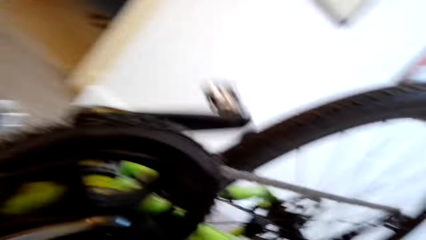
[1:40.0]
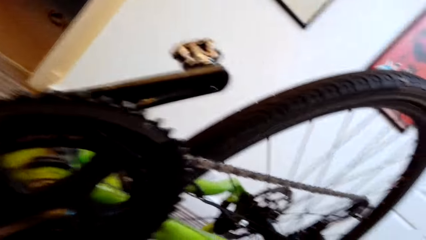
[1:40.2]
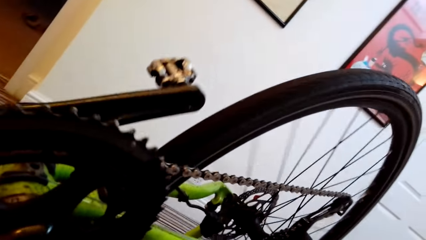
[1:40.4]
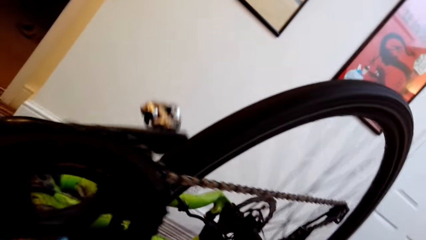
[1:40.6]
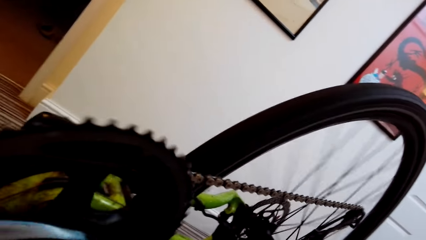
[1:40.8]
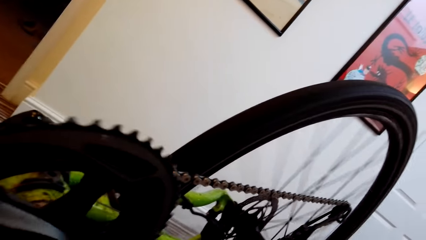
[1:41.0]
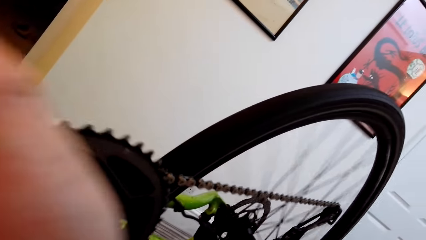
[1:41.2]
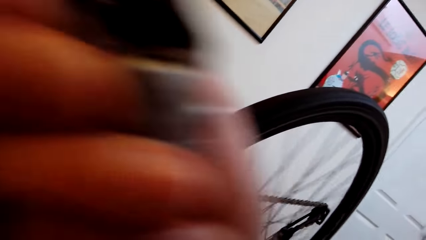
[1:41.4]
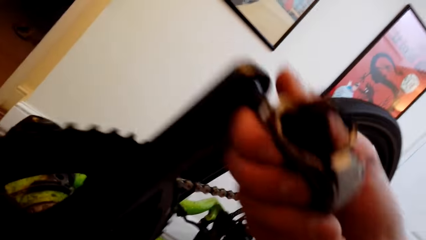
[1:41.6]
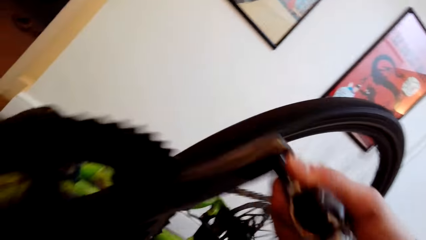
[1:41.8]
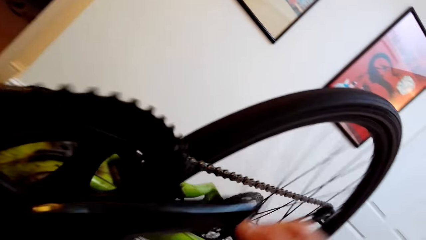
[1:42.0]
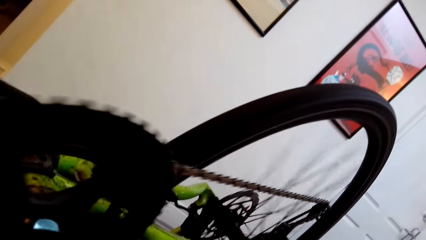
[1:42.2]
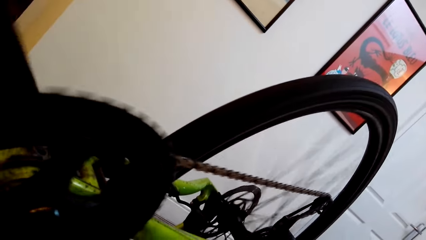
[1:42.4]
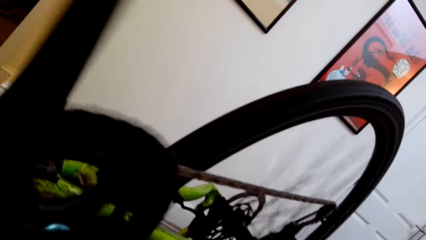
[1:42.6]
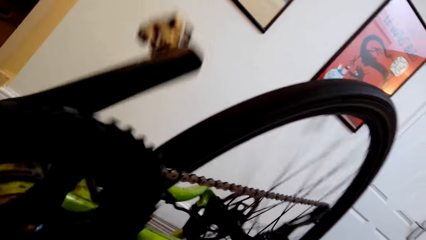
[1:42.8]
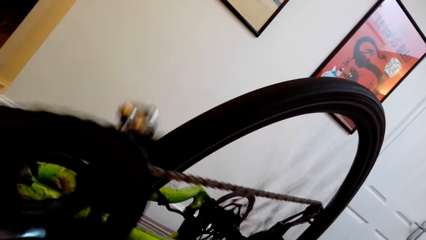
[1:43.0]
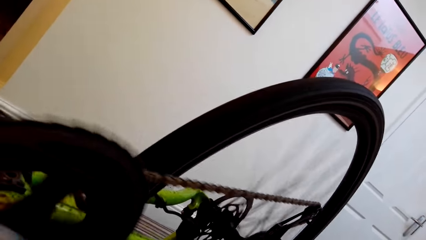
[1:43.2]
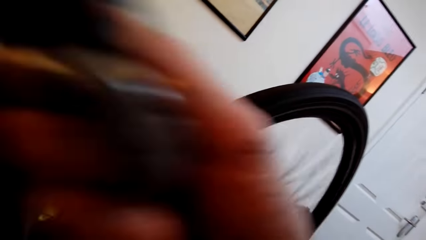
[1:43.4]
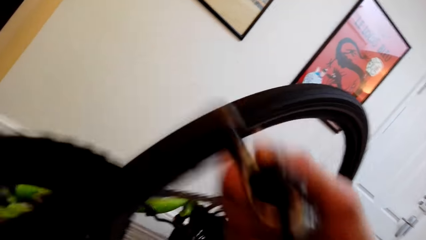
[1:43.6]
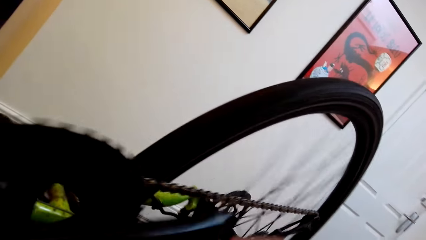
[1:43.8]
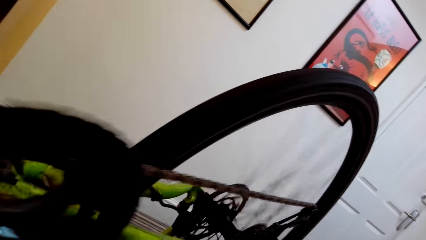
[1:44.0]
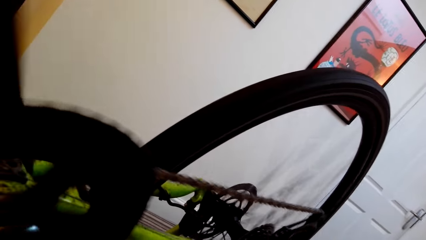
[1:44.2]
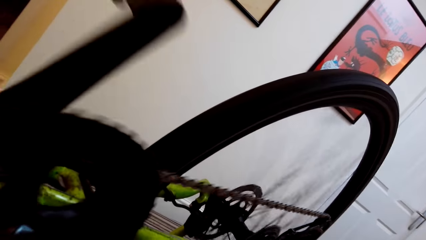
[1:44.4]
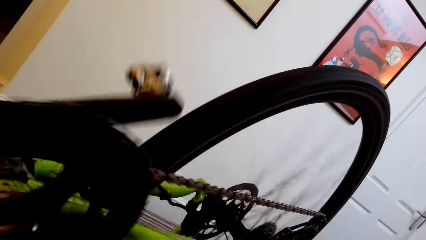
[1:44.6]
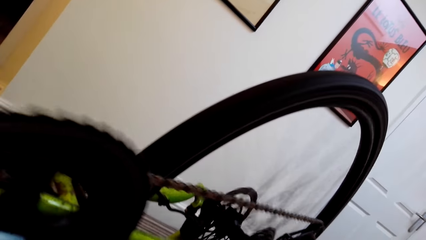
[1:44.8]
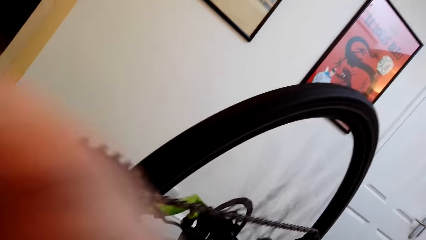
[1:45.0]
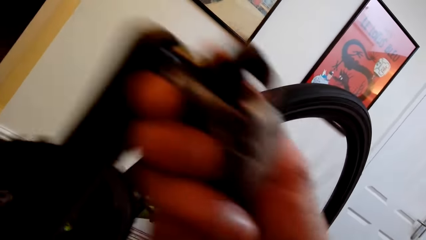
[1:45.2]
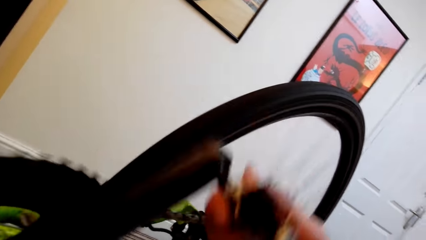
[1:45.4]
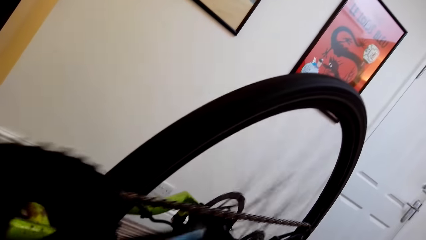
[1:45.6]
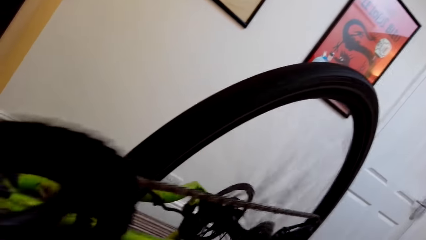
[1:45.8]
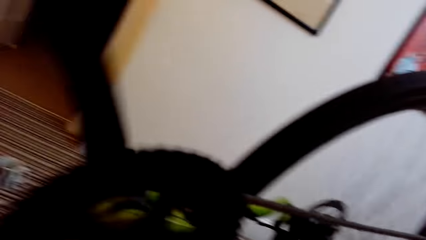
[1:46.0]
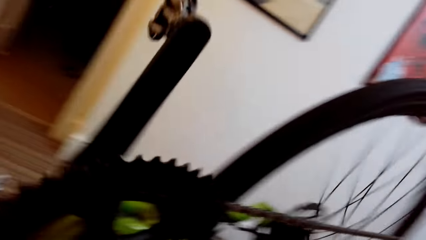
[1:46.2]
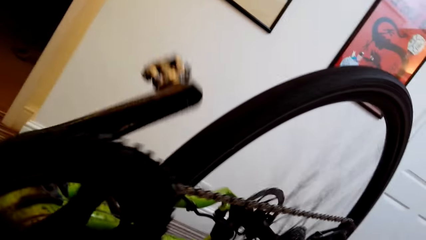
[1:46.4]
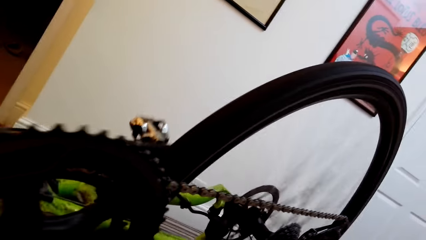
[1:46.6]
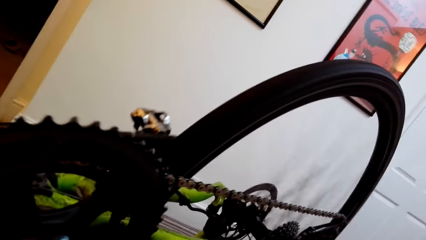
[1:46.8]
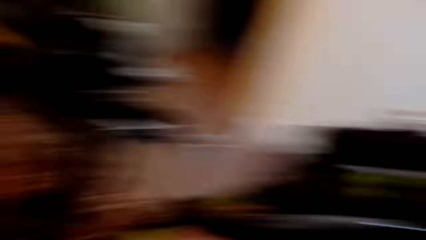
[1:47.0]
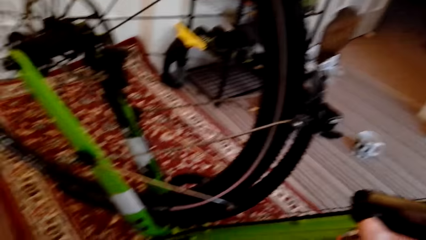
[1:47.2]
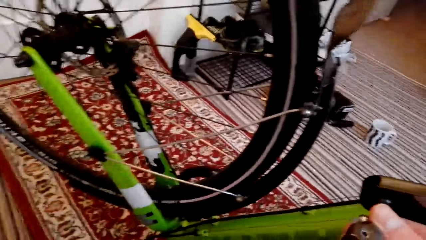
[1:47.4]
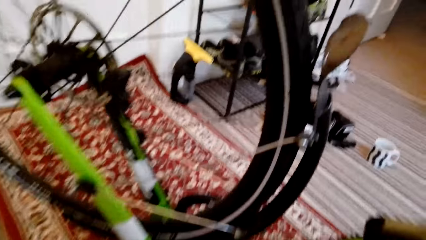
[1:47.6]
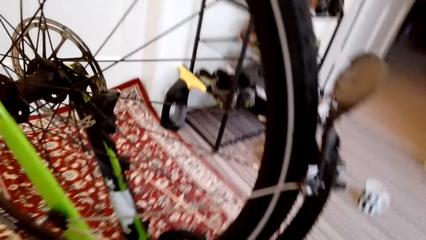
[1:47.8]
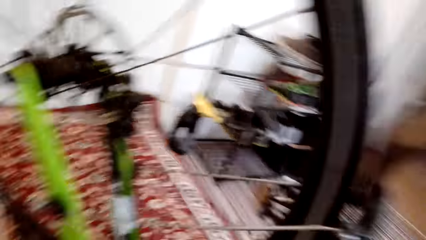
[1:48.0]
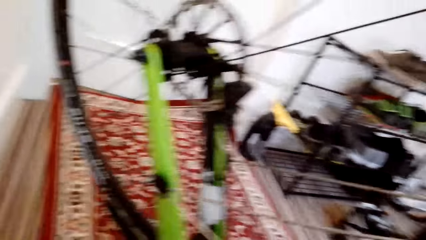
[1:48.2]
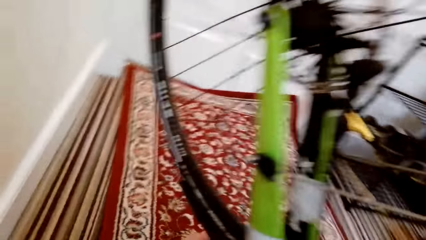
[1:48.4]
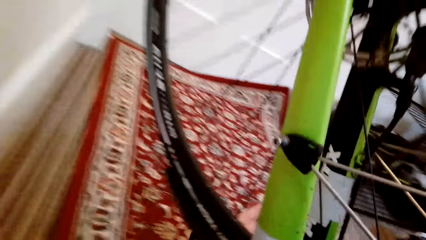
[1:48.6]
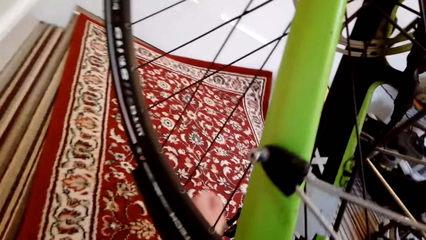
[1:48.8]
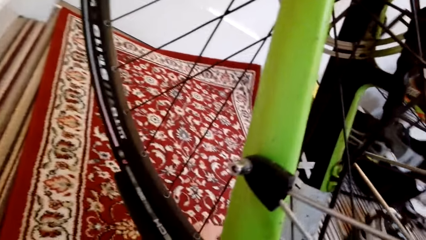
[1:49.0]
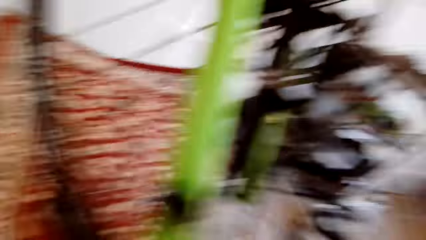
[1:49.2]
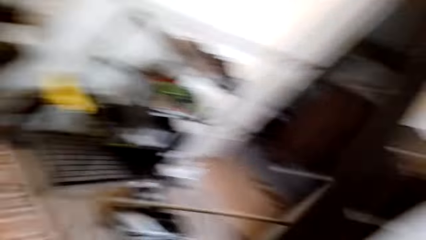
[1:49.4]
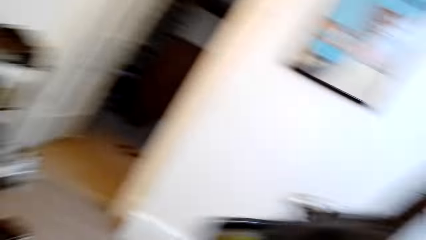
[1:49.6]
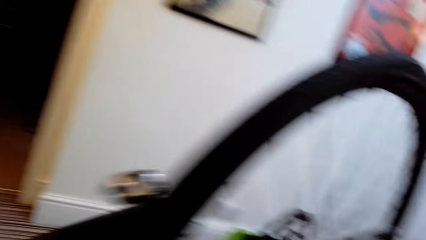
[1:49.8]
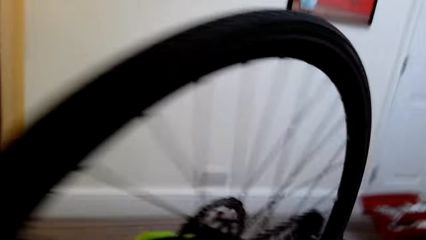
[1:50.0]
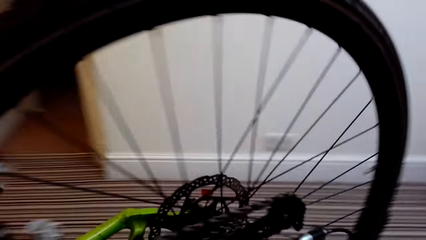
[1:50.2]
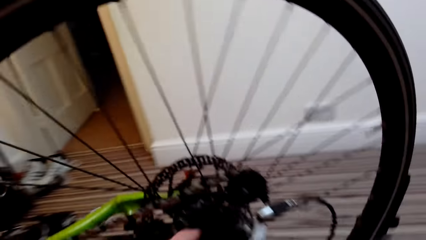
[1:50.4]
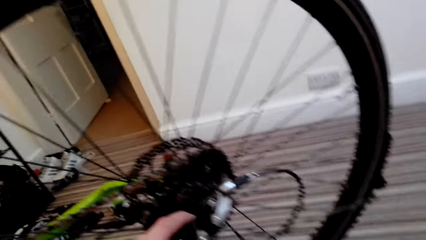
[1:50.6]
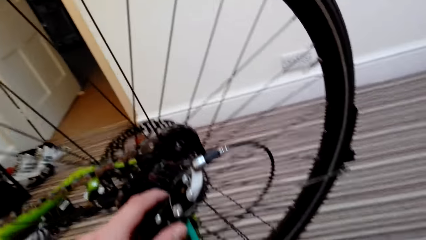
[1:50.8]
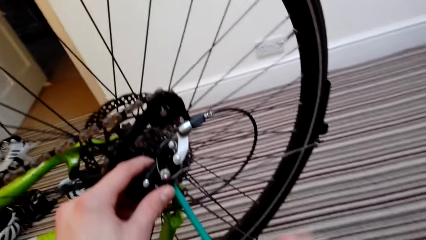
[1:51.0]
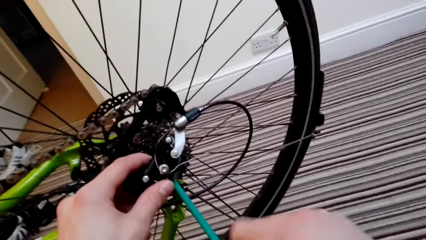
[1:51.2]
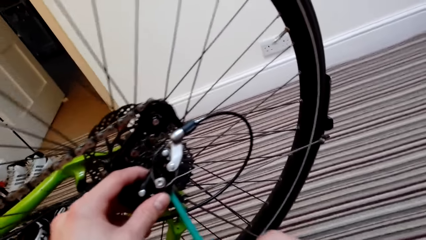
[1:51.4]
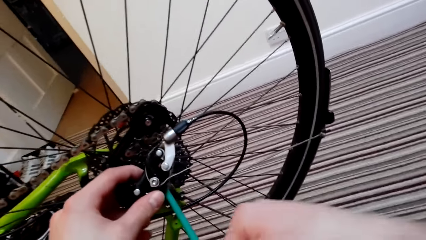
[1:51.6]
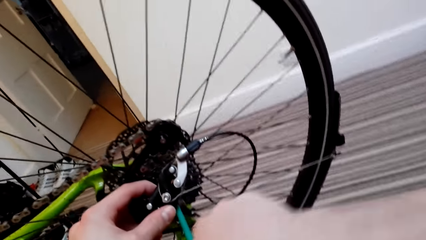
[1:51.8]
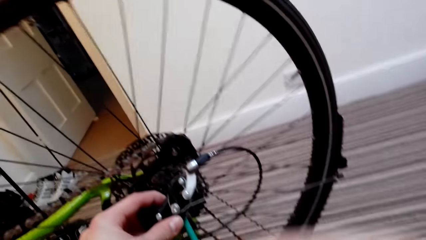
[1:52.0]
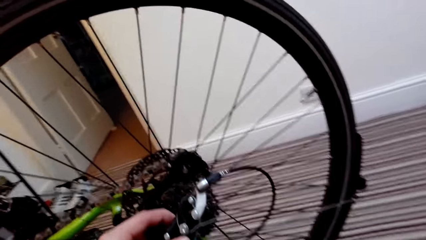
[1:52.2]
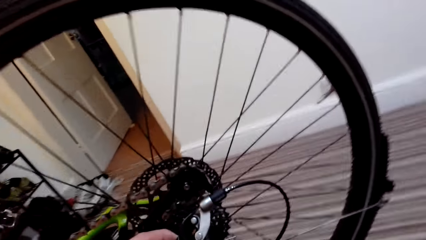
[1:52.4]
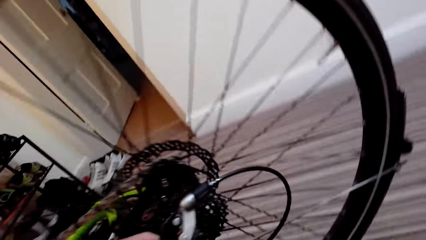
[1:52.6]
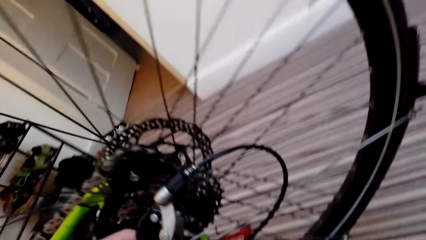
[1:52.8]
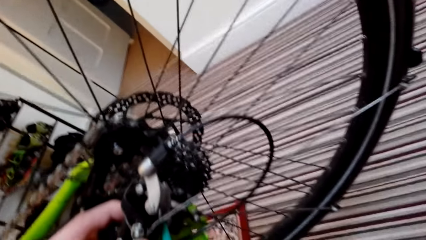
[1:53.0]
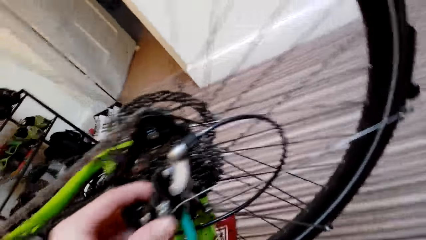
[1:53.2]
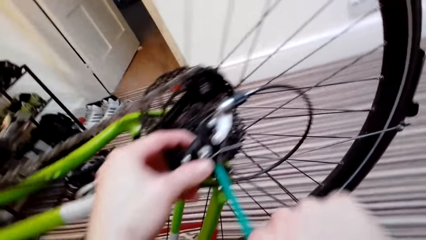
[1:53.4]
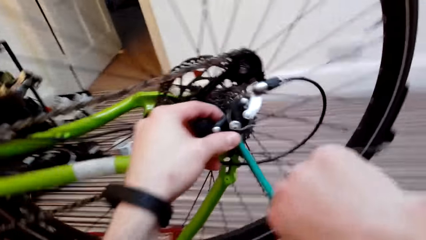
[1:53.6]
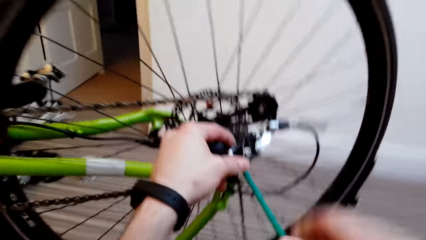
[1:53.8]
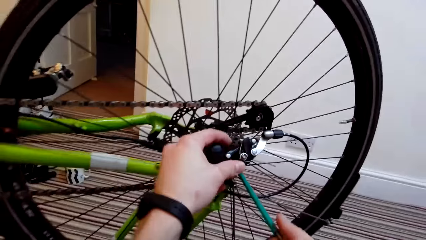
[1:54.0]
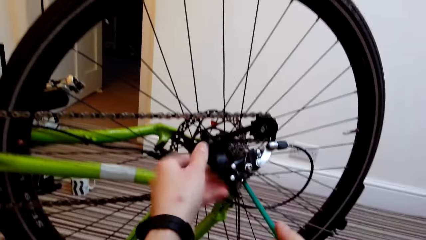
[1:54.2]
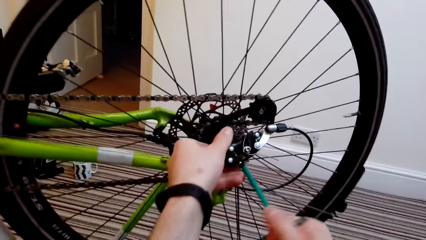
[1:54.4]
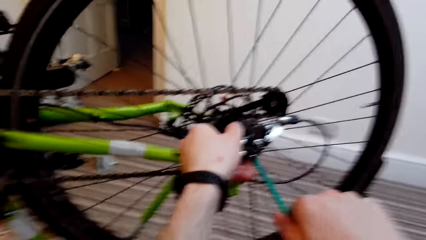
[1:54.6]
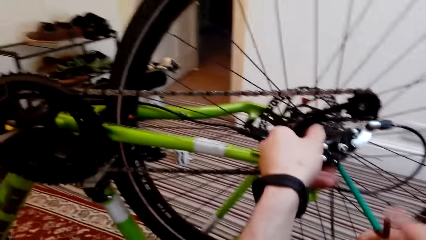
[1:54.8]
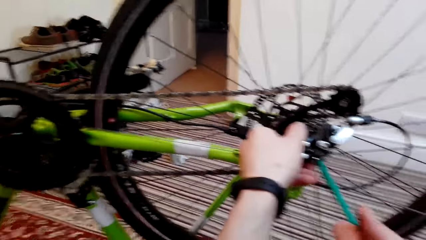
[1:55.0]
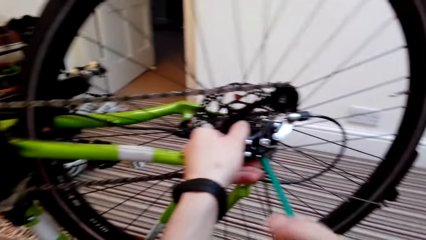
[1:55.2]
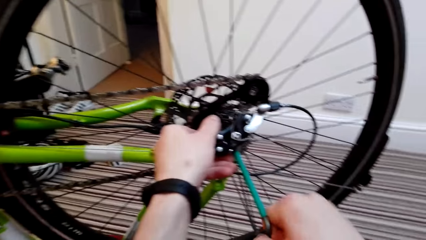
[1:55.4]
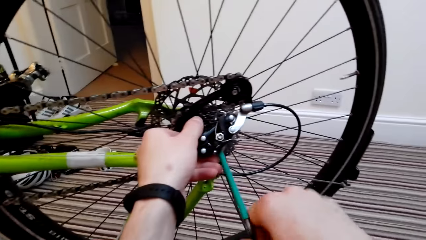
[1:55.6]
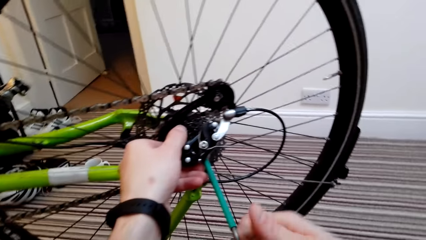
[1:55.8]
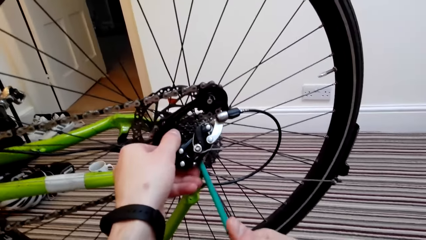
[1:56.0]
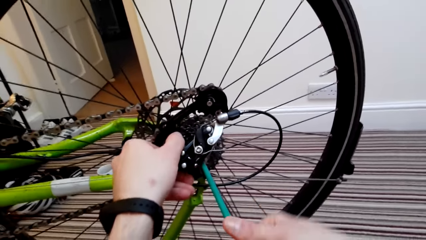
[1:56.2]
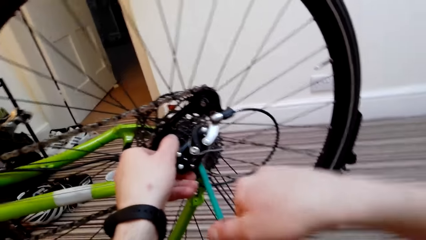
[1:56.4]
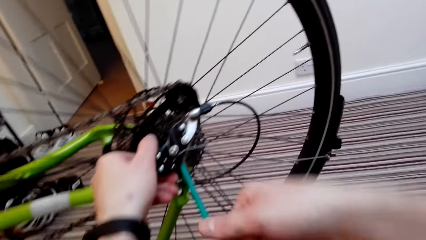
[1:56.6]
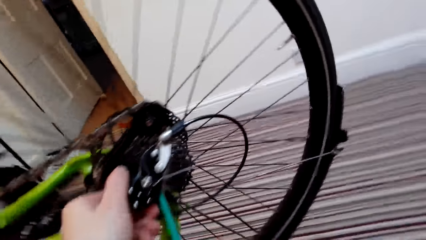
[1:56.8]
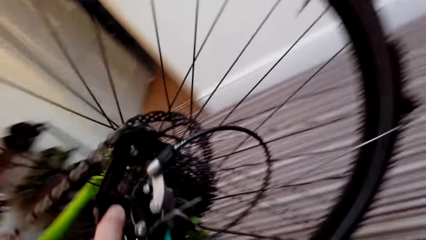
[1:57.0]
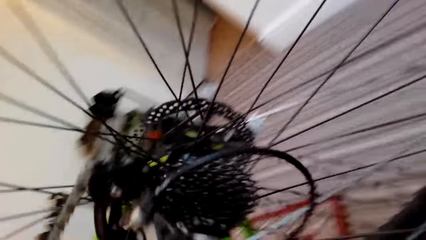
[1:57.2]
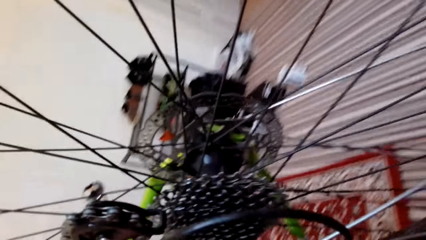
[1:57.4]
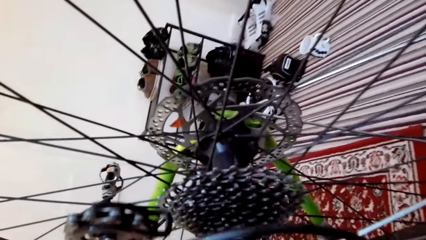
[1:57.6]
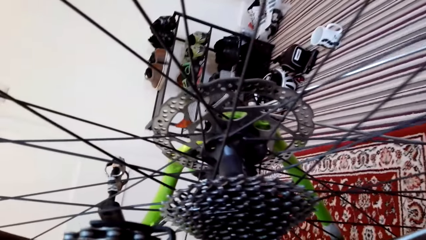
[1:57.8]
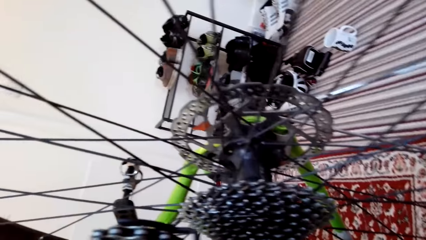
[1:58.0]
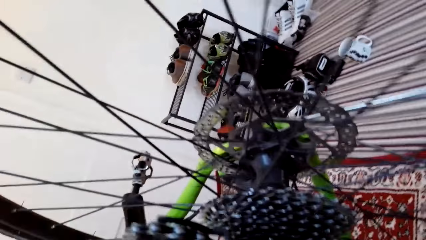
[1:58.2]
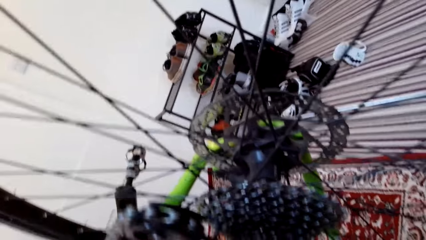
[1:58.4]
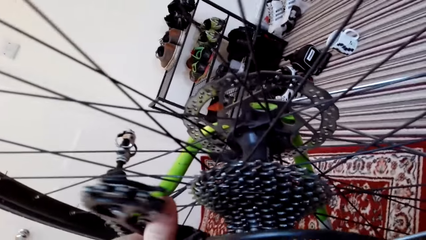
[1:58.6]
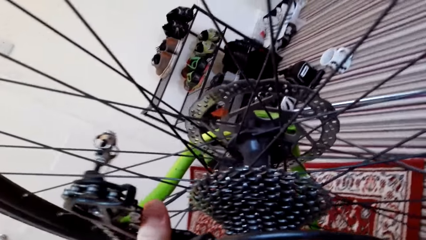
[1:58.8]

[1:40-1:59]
The camera wearer rotates the bicycle pedal. They fix the bicycle wheel with the allen key. They unloosen the bicycle tire.
